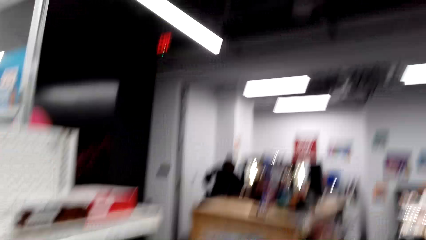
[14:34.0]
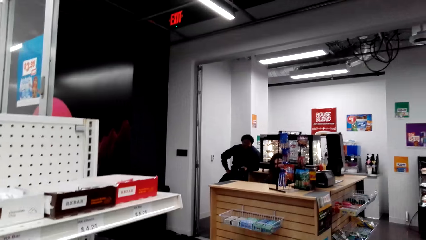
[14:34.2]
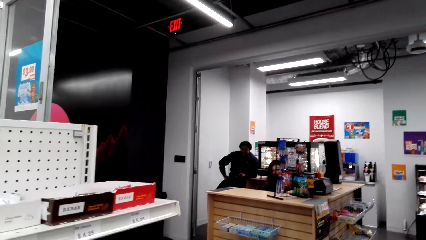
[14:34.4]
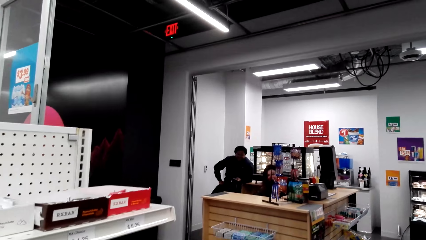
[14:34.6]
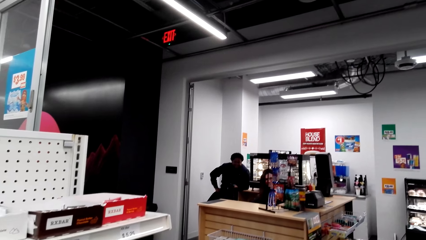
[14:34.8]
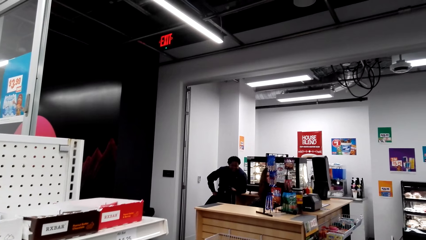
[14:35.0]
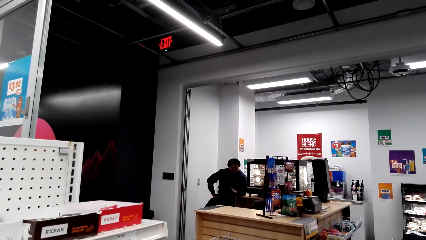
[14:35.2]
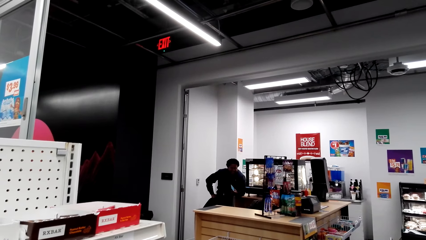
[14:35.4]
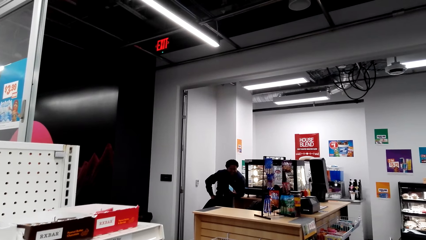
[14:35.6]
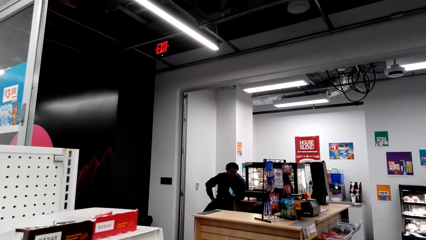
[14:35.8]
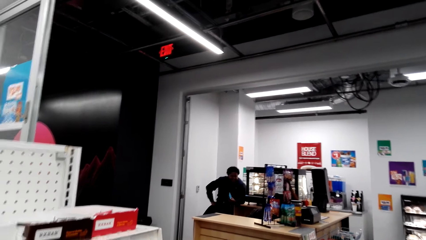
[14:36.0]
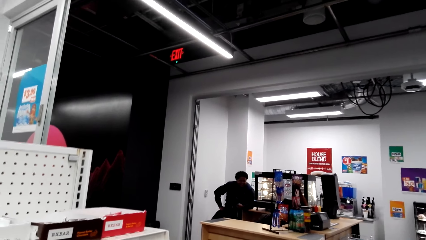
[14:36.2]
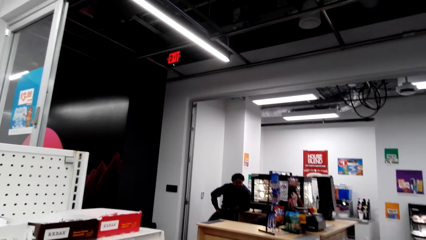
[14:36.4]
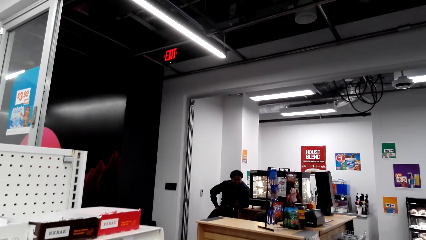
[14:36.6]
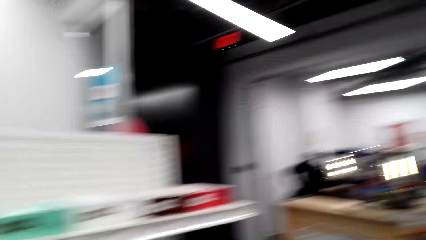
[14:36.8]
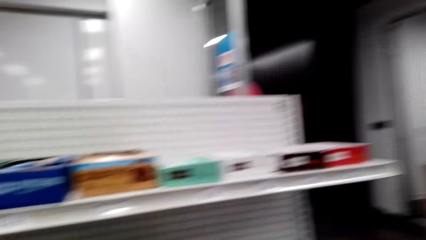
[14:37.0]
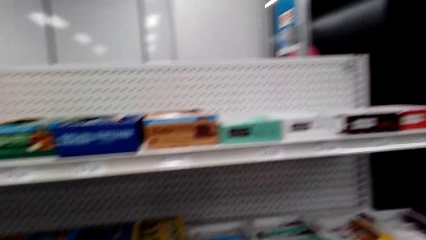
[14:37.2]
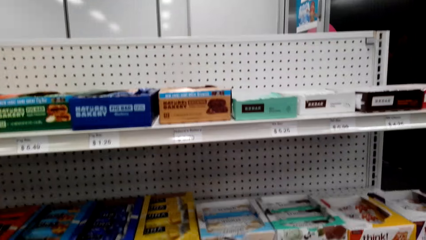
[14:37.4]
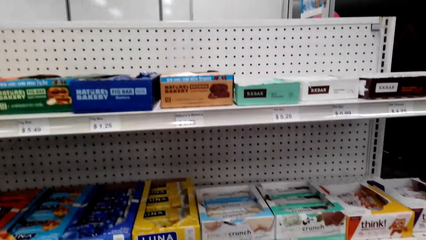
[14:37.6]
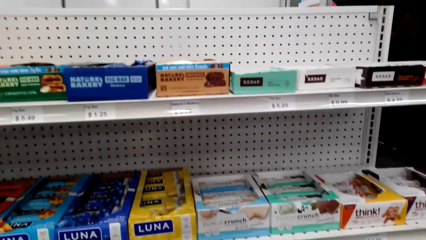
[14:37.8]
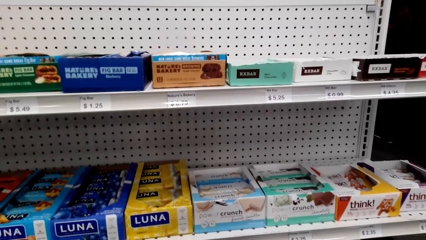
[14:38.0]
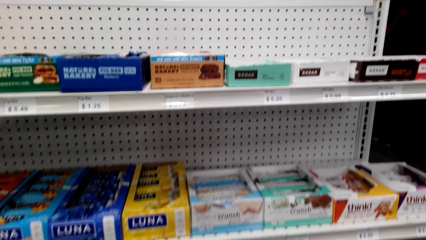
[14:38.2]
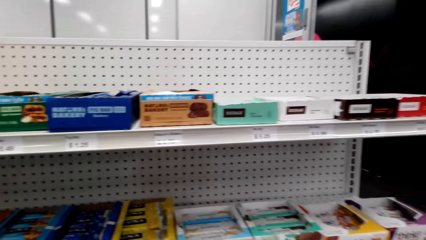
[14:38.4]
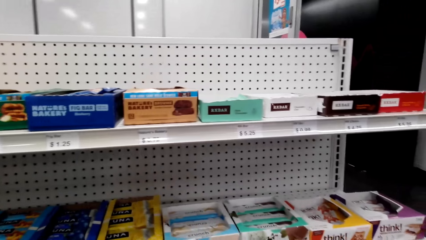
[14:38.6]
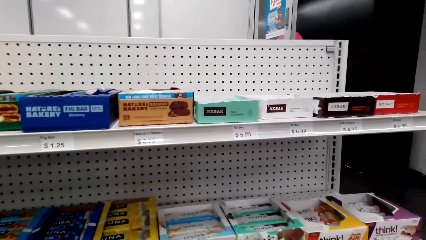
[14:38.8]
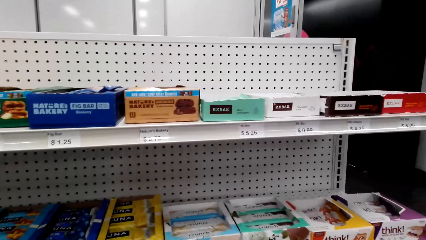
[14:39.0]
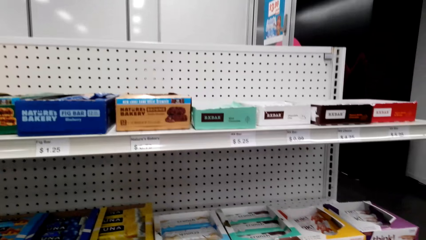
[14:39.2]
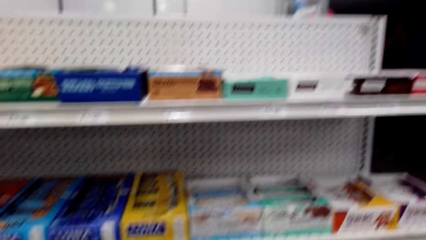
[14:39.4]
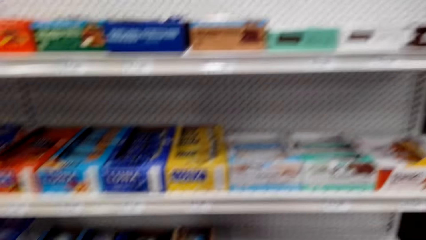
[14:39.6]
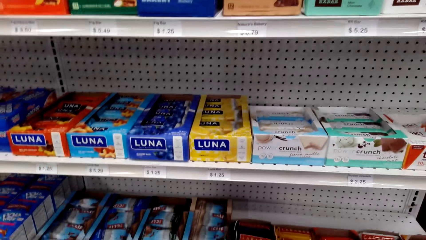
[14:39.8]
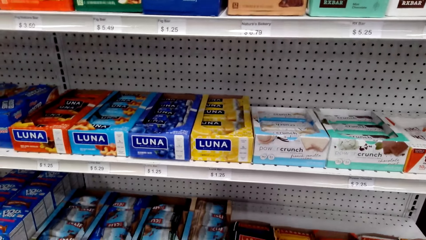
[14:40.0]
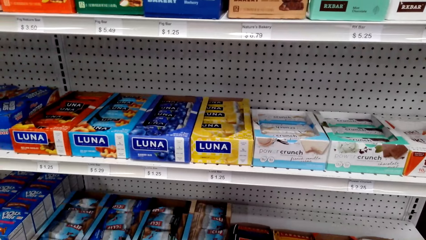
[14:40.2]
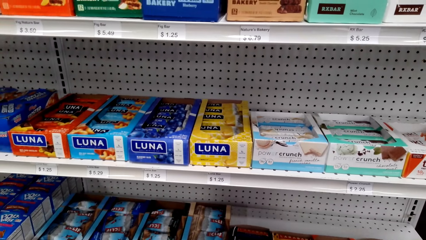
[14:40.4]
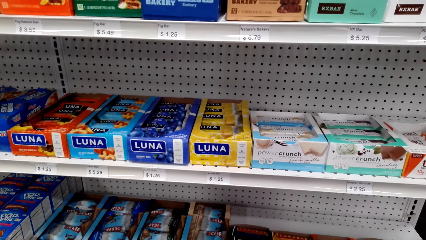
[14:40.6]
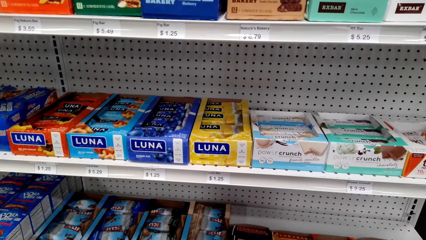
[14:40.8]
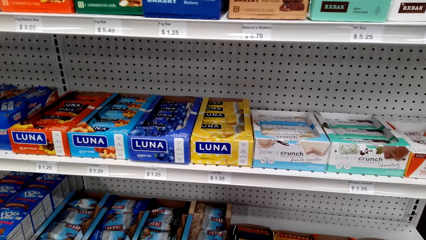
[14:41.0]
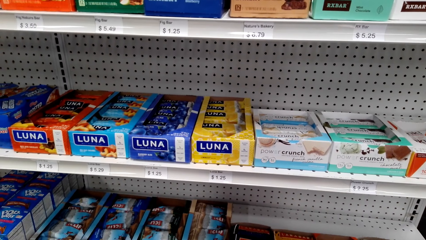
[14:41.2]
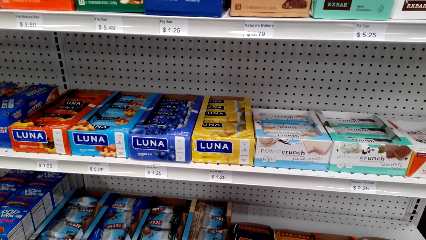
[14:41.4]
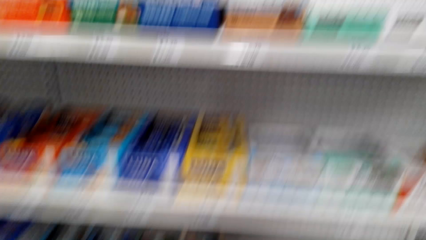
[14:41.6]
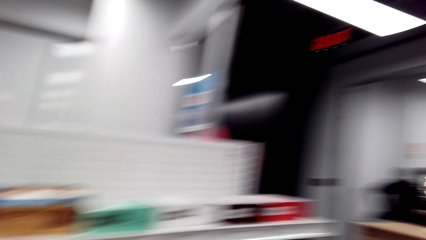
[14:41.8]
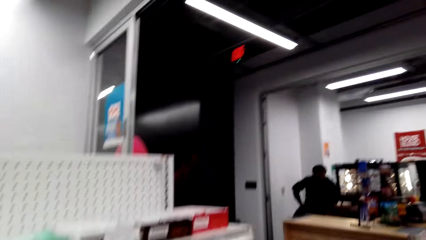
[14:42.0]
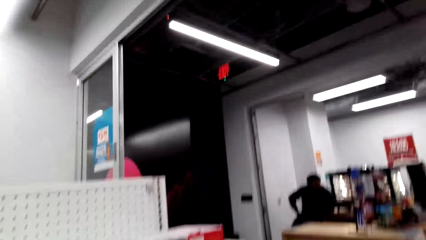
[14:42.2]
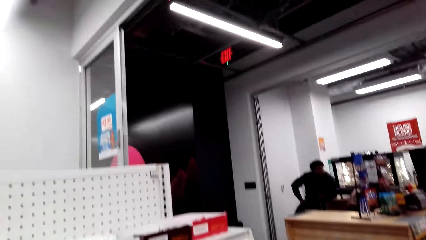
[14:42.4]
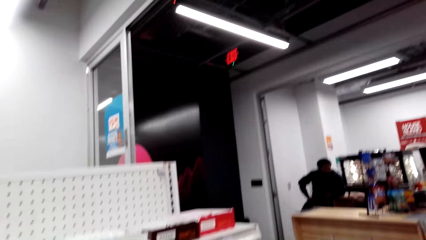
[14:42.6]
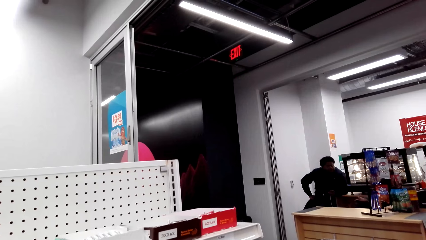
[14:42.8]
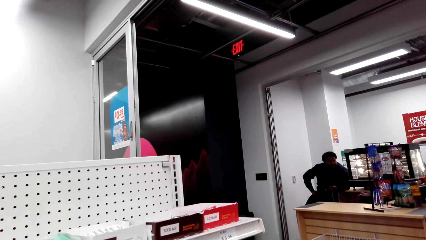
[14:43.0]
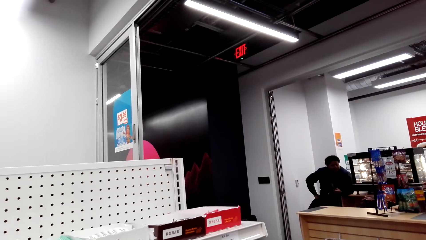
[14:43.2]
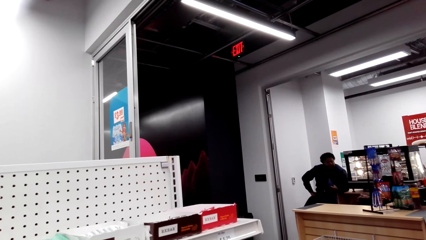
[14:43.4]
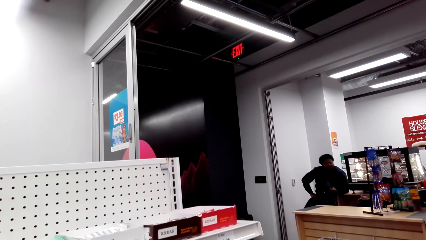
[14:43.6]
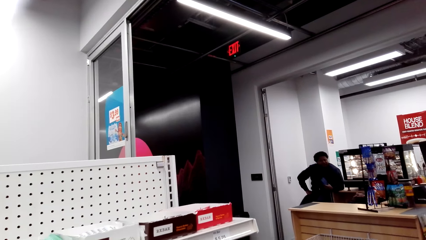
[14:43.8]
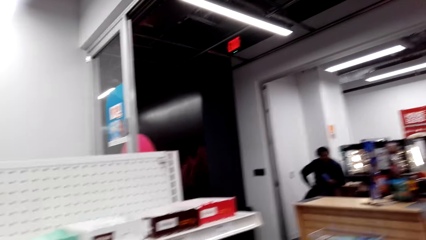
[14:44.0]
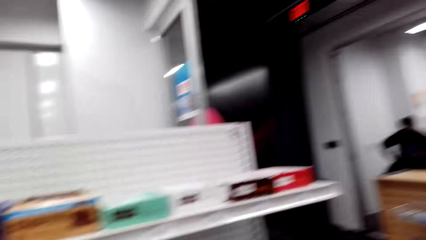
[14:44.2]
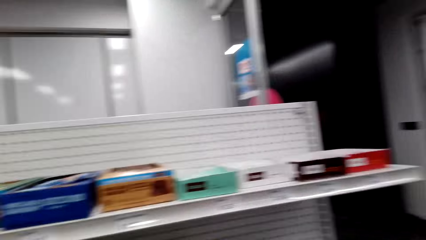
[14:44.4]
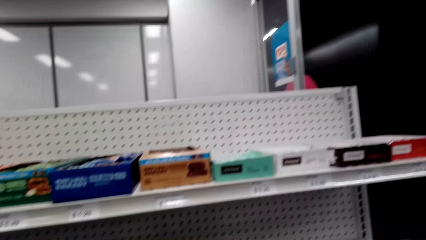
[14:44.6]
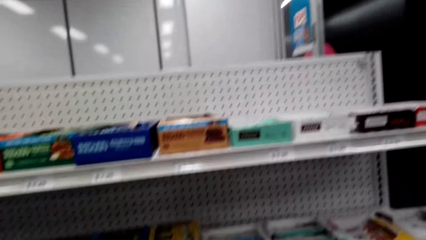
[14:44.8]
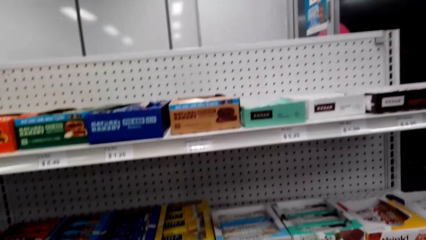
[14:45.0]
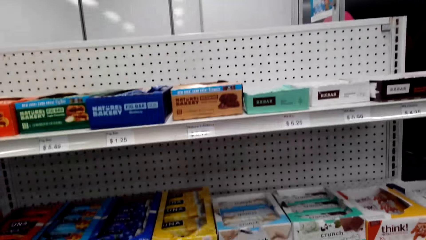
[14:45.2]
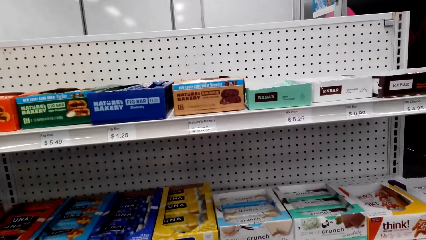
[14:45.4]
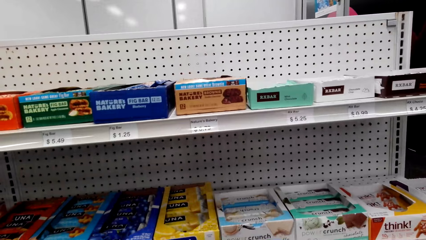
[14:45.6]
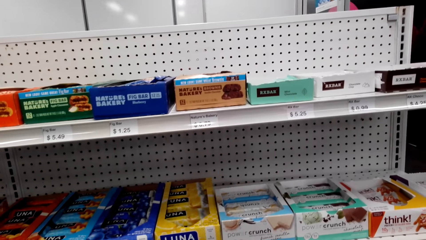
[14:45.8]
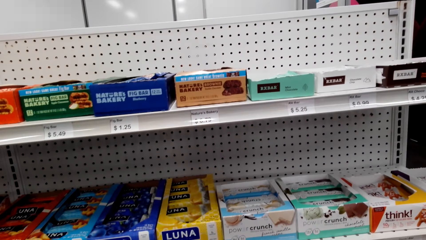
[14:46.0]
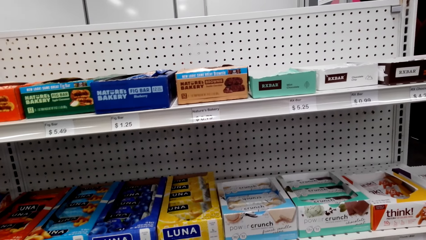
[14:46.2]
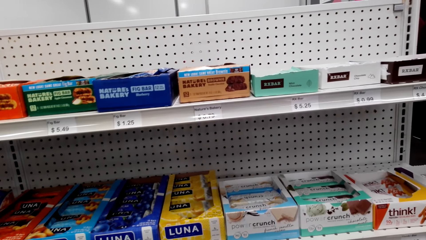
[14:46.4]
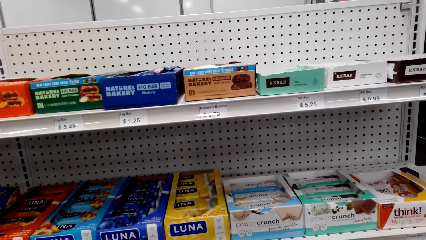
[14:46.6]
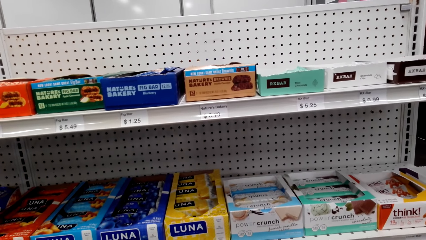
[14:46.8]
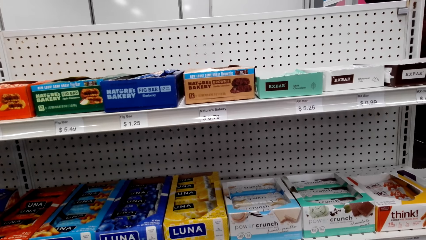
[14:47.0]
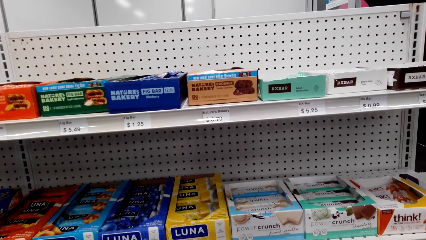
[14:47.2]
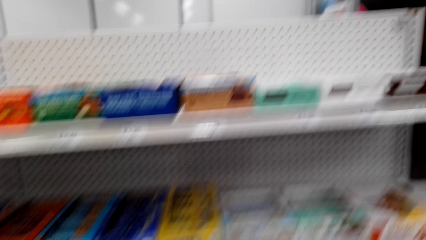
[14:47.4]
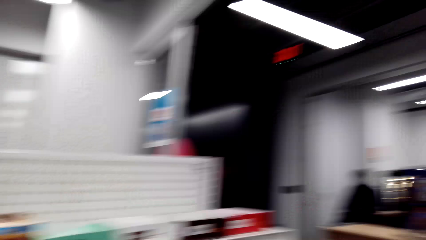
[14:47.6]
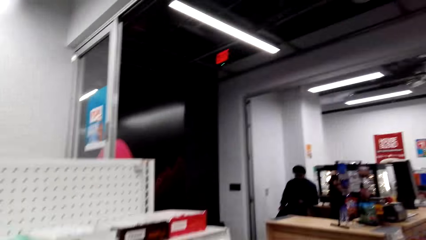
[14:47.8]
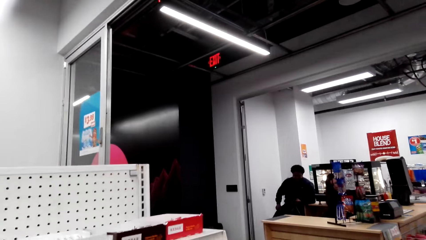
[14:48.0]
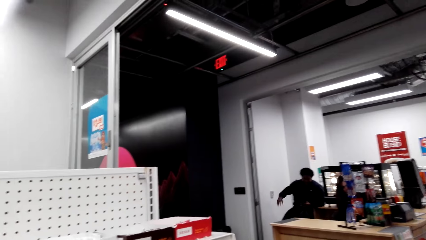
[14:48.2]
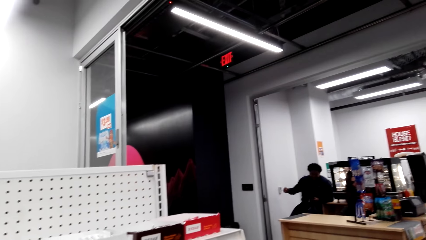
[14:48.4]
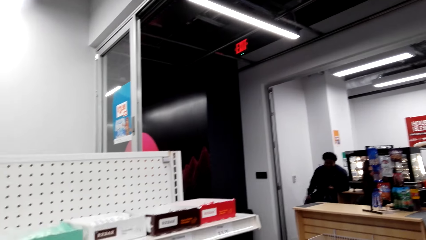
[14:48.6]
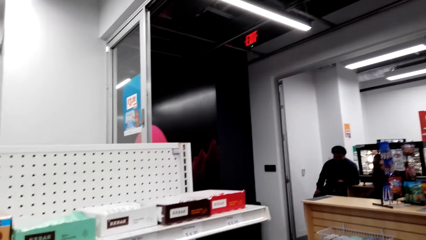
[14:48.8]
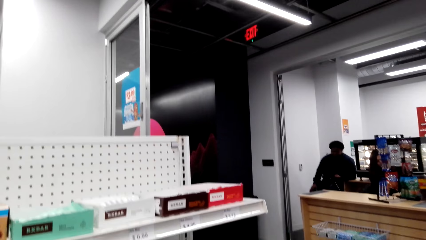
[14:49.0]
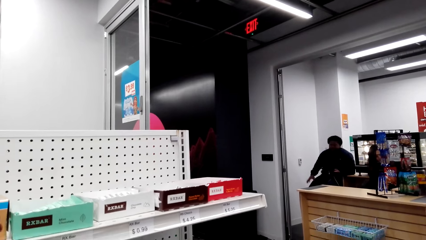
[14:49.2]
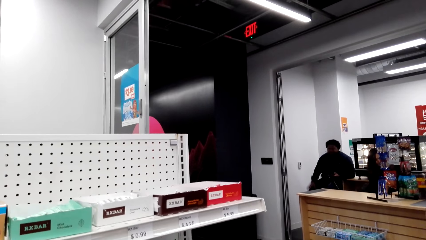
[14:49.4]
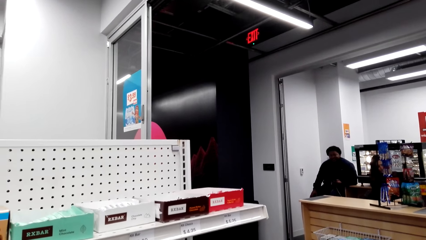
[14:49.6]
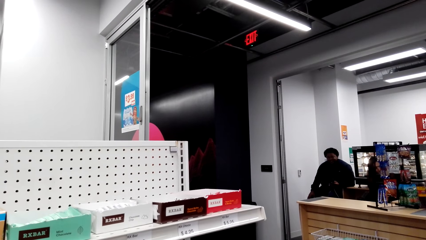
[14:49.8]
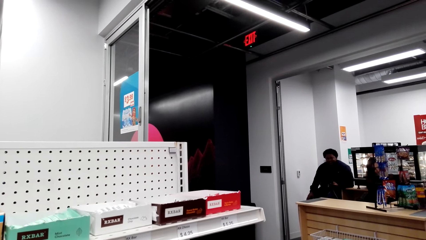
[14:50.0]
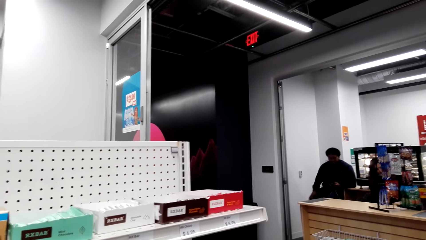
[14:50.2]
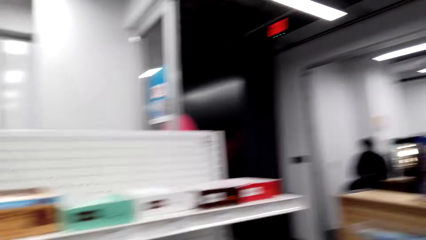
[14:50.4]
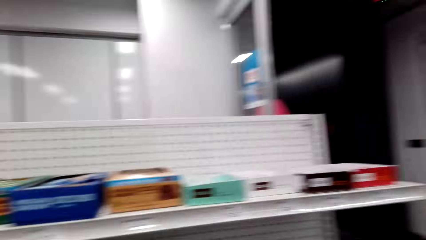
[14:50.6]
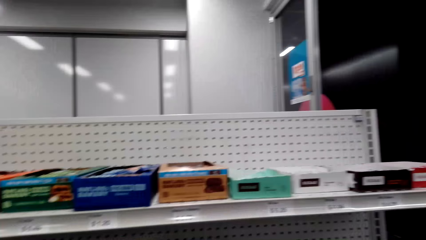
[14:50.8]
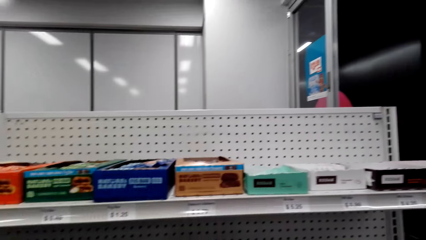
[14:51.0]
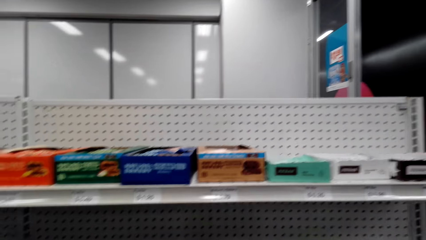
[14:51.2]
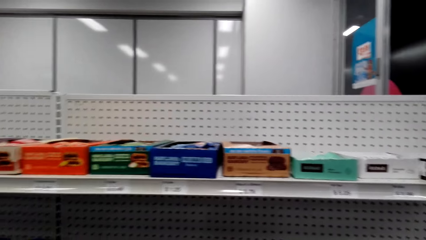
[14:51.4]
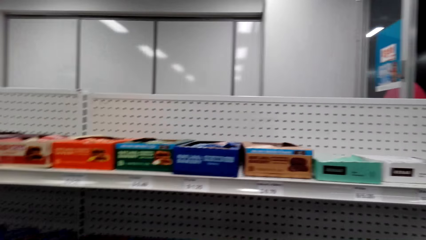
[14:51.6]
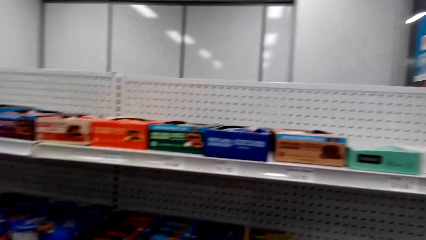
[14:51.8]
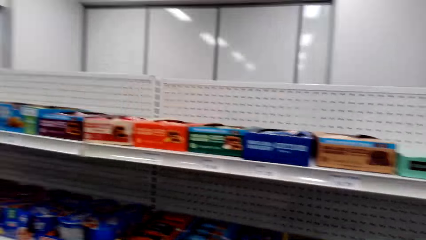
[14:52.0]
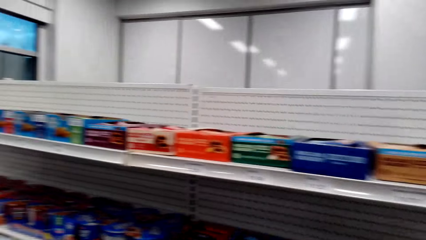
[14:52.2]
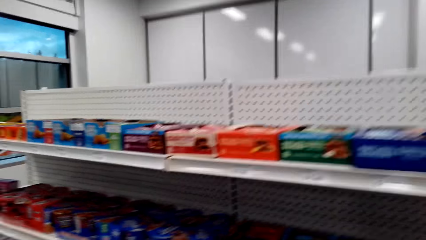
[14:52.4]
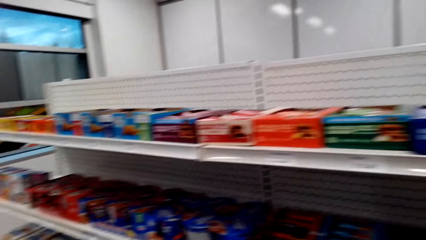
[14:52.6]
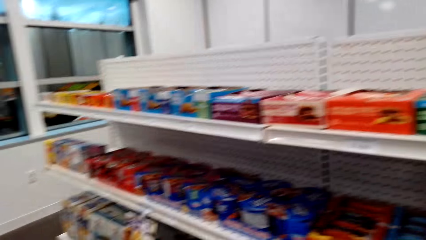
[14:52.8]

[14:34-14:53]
The camera wearer speaks to a woman. A man speaks to the camera wearer. The camera wearer speaks to the man. They look around the mini supermarket. They speak to the woman. The man speaks to the camera wearer.
